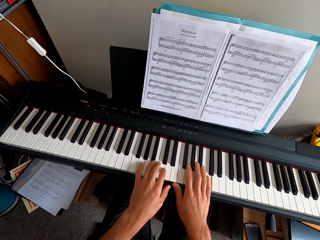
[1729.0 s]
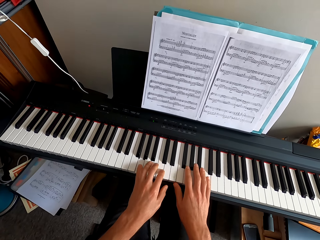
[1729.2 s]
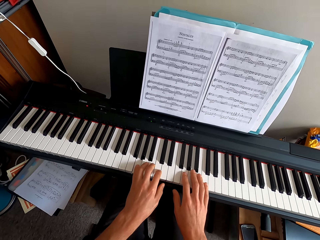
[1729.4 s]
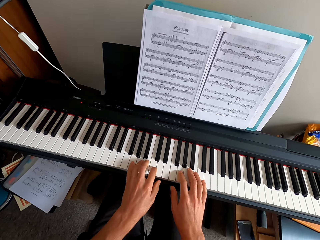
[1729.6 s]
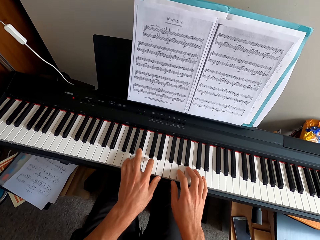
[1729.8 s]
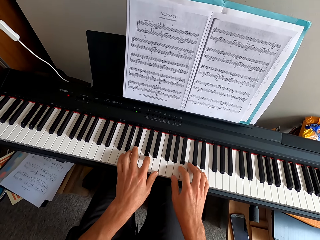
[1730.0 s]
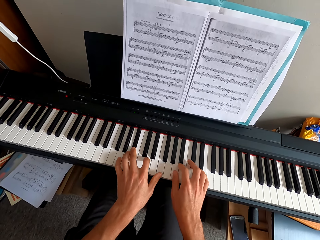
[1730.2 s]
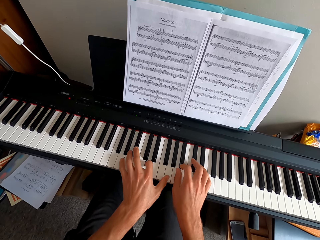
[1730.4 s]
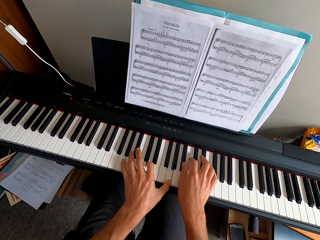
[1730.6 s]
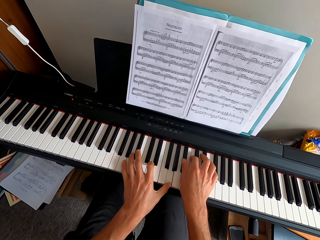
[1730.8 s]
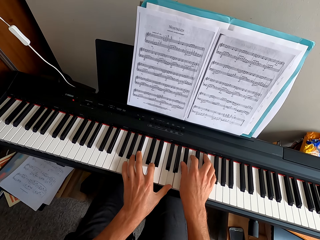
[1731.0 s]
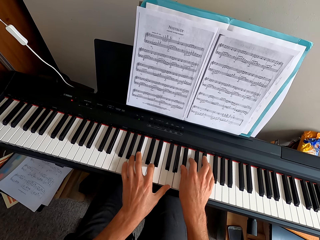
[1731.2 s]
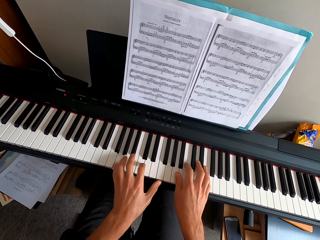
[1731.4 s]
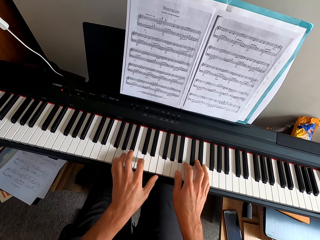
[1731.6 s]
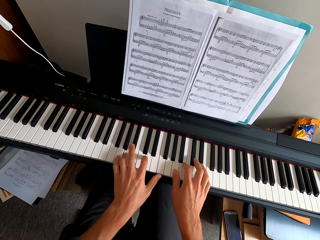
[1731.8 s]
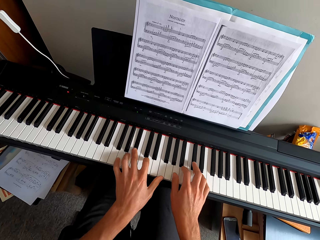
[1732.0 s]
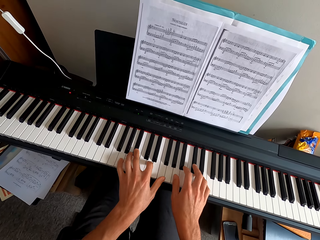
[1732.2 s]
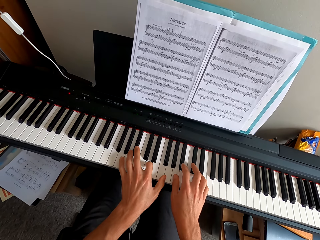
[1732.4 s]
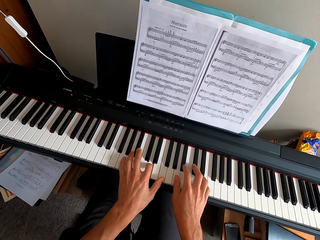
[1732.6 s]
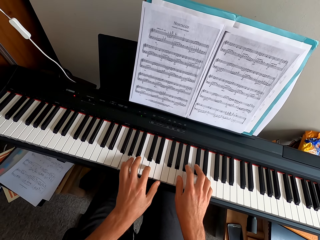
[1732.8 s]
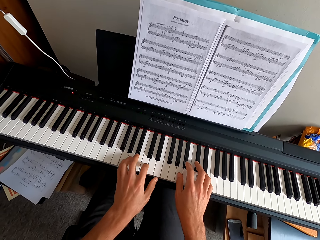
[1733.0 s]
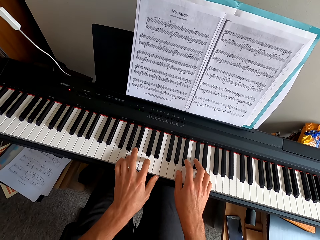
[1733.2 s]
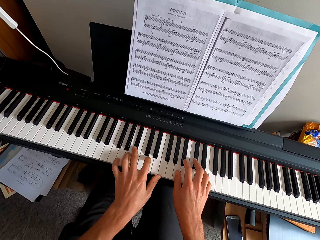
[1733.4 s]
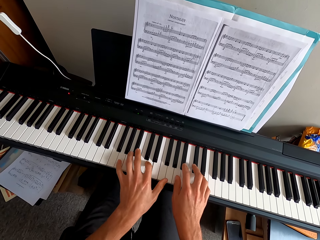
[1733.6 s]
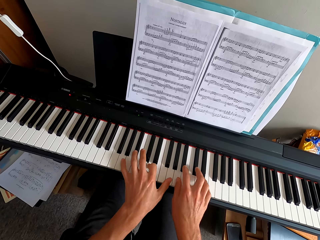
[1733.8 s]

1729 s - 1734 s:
The camera wearer plays a keyboard with both hands.

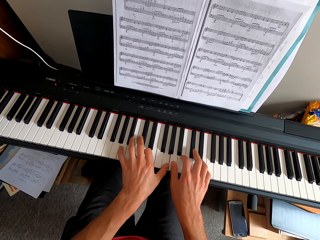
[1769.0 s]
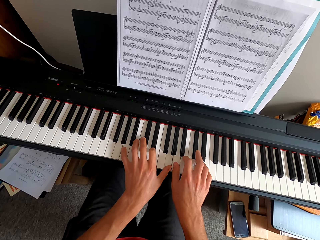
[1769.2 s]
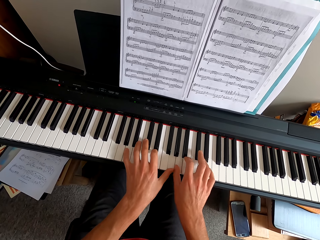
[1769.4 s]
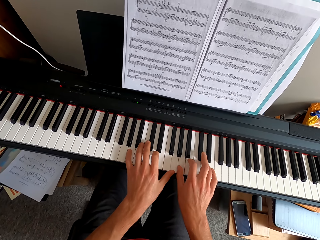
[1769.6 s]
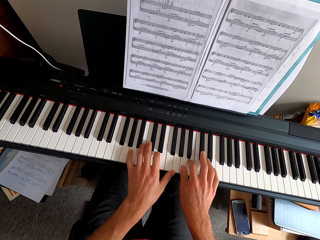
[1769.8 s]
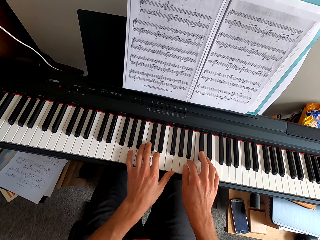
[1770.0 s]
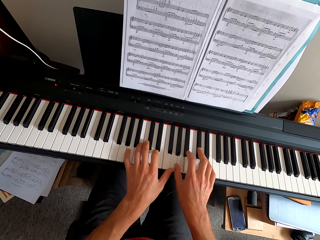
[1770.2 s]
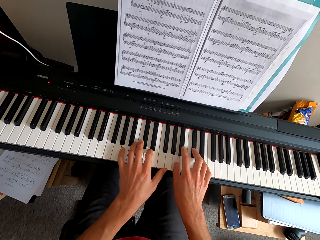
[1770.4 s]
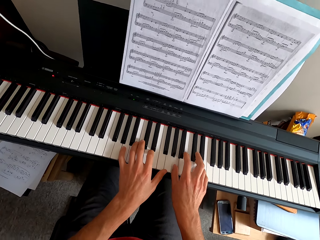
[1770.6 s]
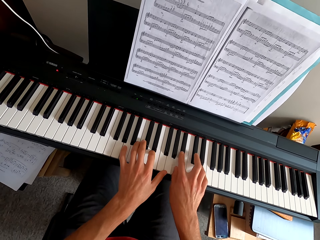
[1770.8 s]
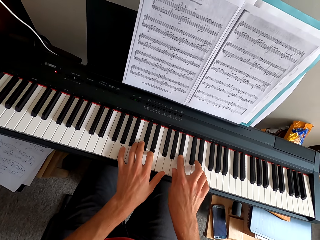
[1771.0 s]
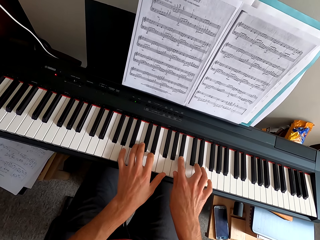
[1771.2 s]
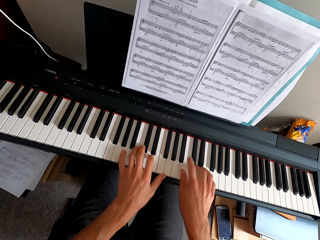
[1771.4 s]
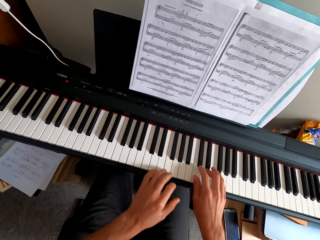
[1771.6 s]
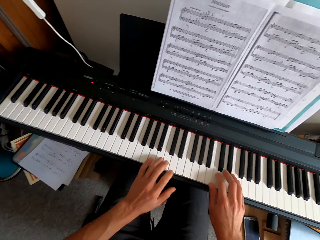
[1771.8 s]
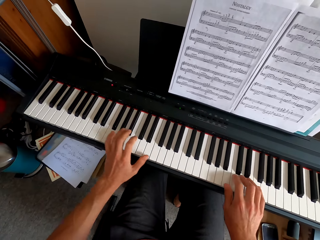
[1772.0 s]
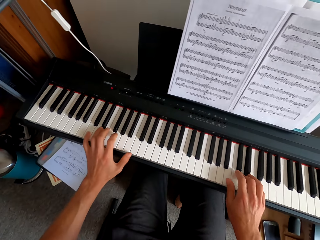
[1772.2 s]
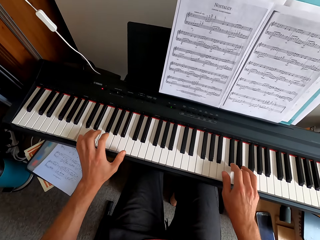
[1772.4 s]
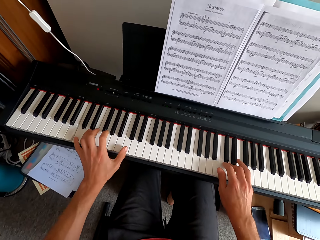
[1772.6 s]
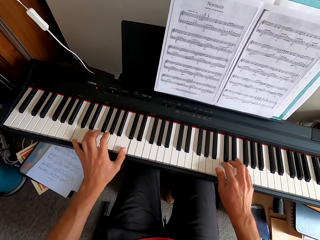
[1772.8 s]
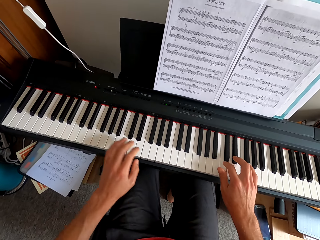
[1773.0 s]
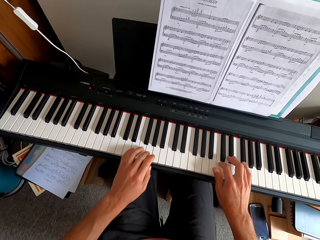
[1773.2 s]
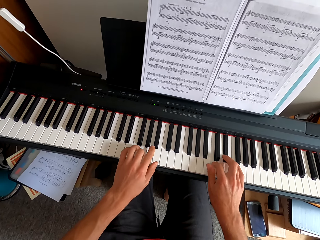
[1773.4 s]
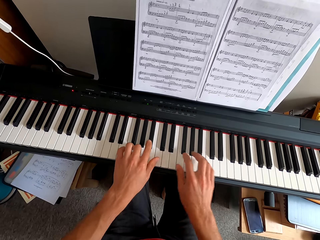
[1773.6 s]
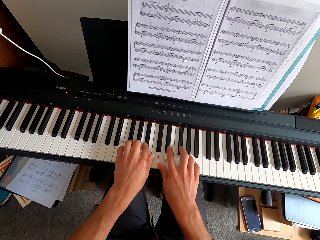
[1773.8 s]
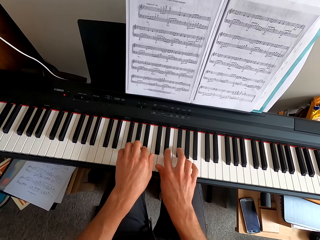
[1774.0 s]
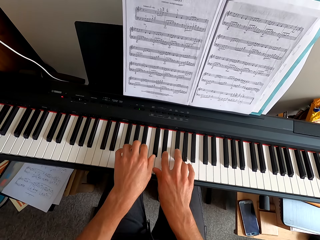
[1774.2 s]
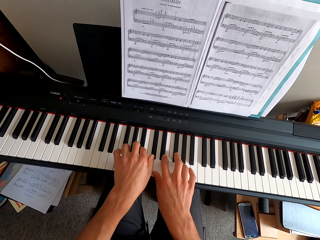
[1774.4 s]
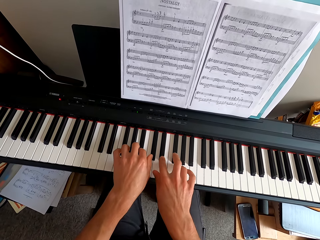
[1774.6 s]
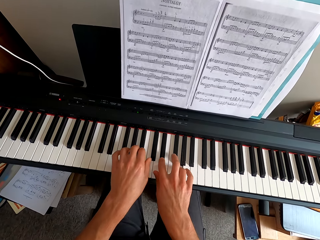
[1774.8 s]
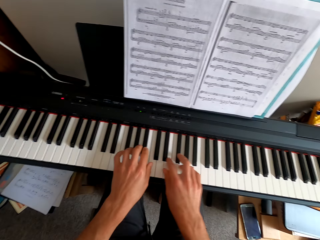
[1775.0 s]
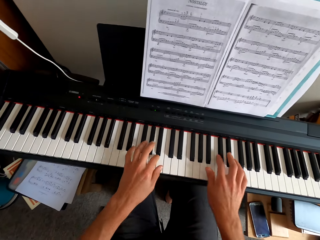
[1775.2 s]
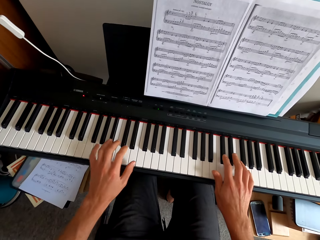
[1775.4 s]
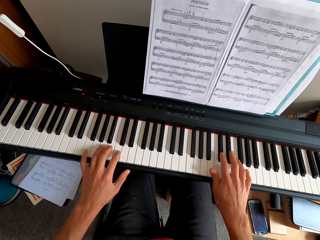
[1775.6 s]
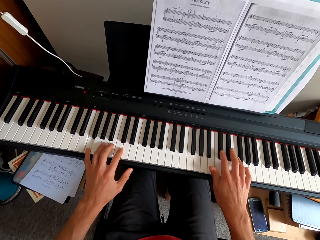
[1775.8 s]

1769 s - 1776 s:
The camera wearer plays the piano.

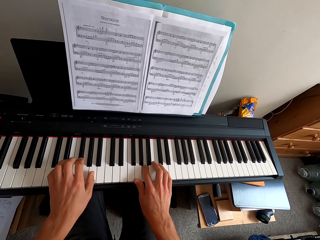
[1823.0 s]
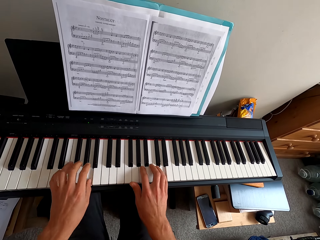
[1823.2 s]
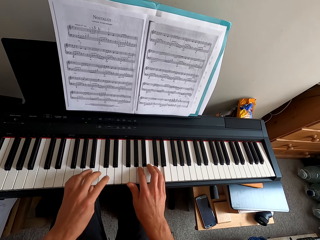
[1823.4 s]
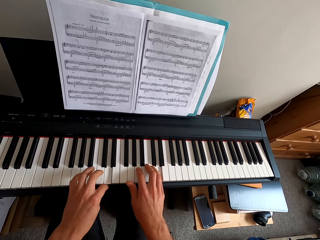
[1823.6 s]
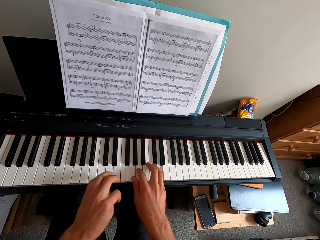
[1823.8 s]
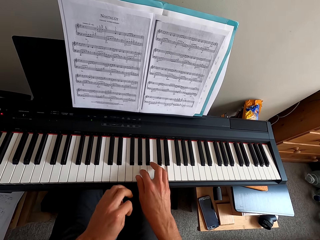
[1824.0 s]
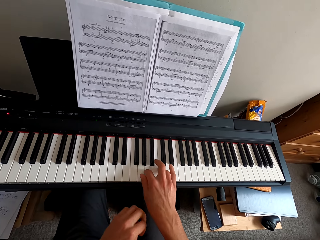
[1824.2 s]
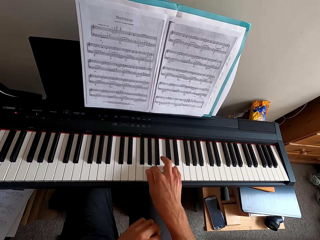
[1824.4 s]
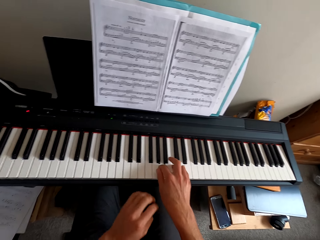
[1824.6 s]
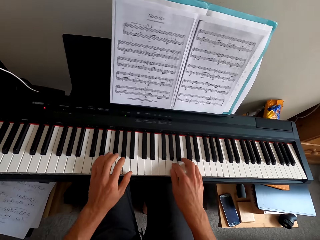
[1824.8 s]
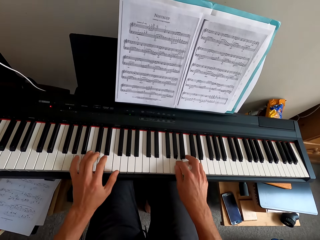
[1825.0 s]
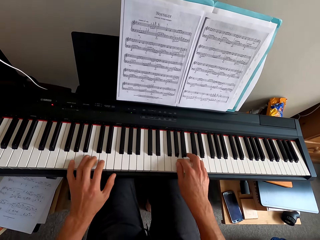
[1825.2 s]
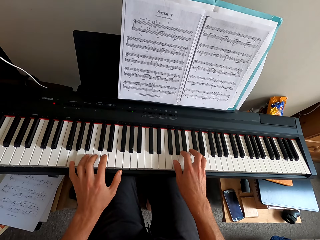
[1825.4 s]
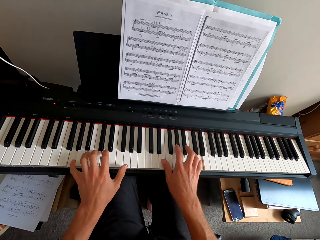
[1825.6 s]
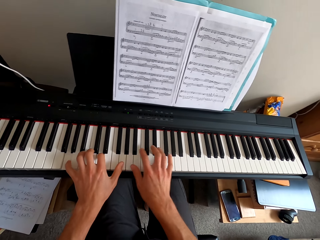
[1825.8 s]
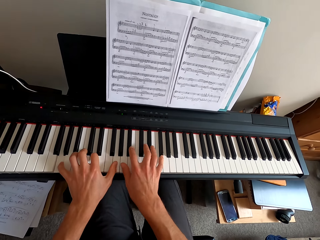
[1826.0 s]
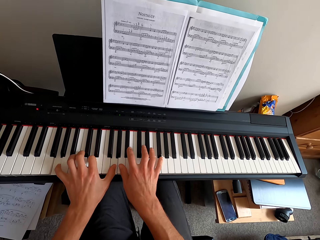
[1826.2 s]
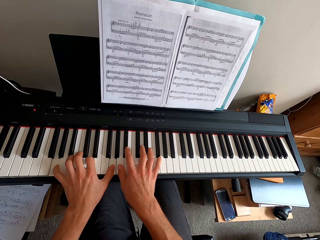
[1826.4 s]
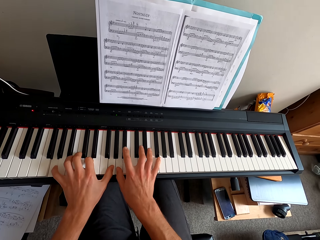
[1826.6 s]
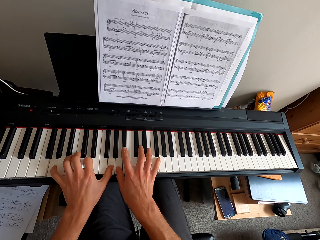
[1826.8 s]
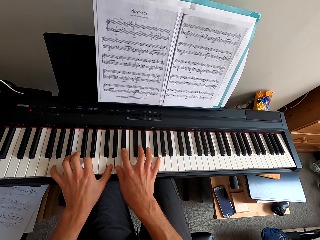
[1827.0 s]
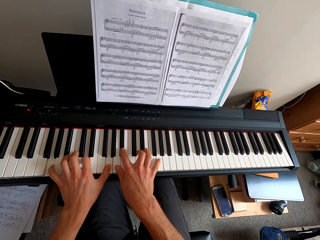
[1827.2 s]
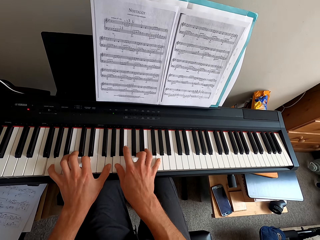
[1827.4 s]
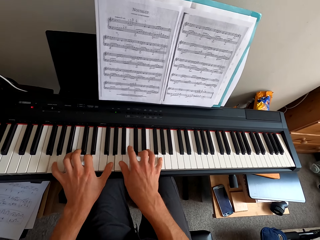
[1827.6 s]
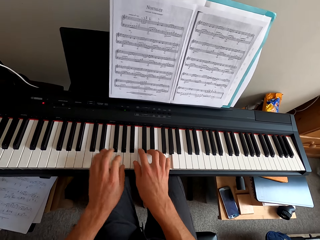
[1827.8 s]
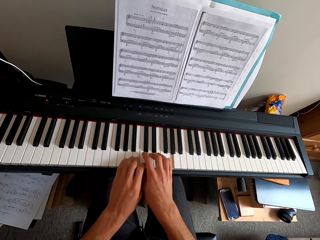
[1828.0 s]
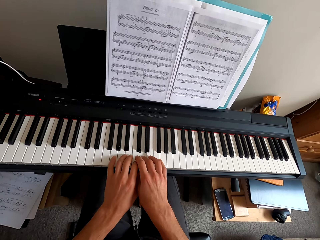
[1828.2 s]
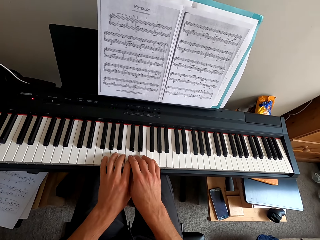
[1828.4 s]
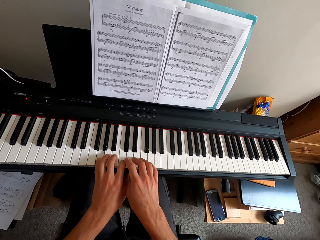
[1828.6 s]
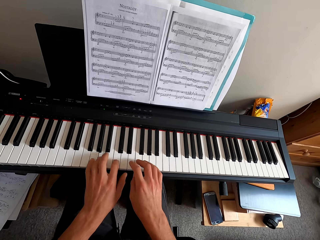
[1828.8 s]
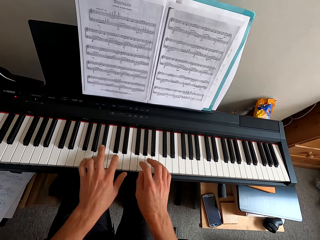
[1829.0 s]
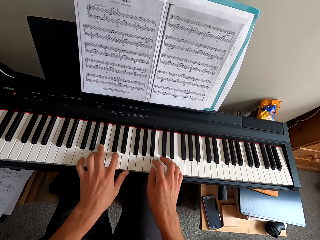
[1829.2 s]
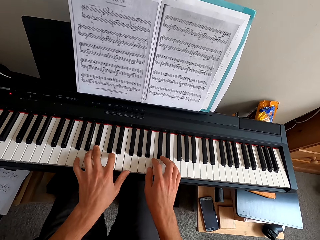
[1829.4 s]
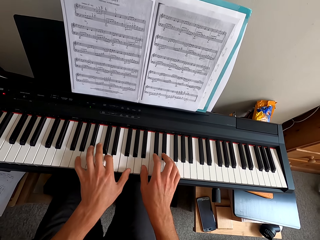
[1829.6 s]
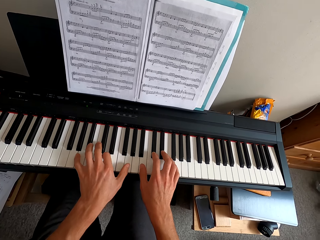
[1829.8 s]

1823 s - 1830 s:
The camera wearer pulls his hand off the keyboard. He plays the keyboard with both hands.
